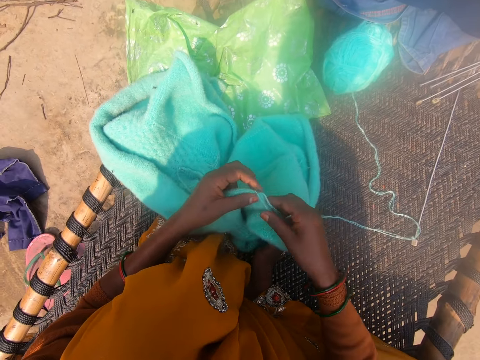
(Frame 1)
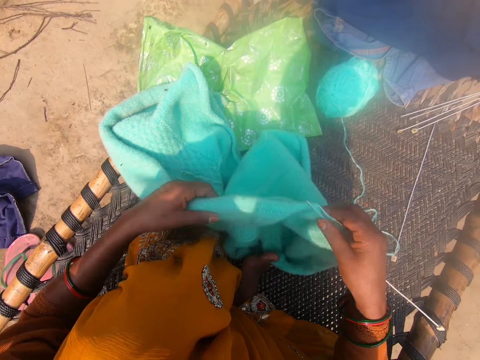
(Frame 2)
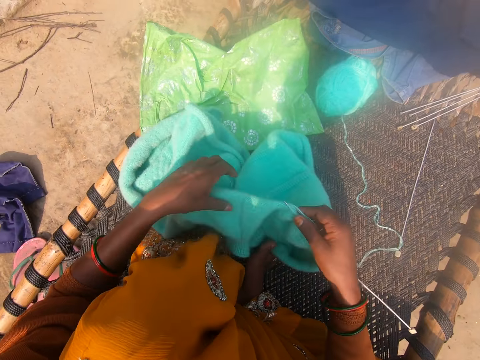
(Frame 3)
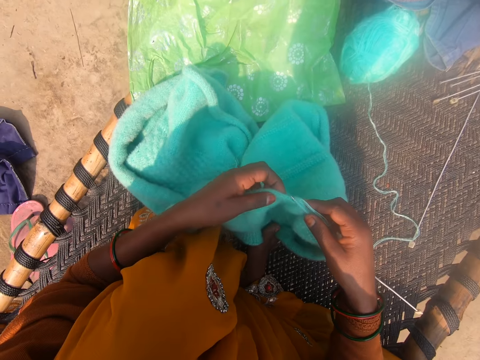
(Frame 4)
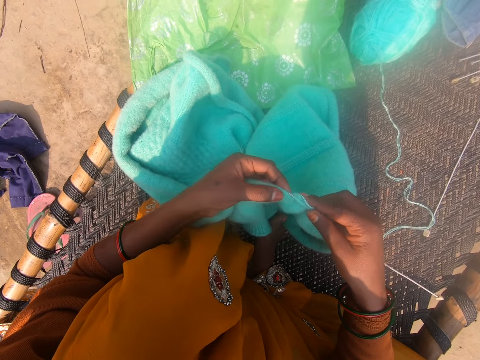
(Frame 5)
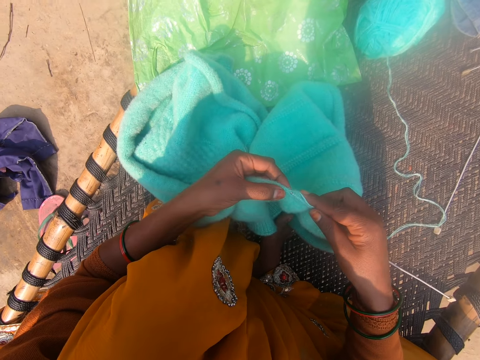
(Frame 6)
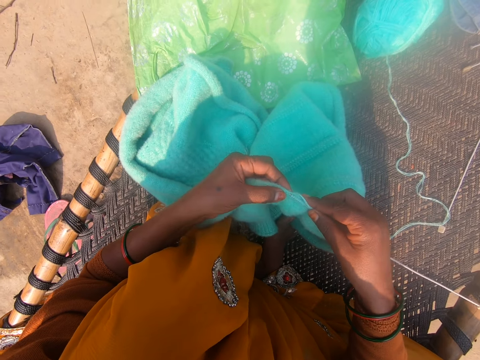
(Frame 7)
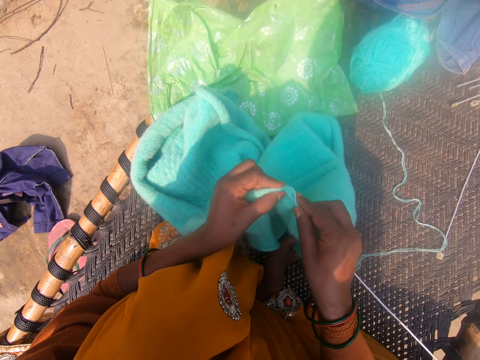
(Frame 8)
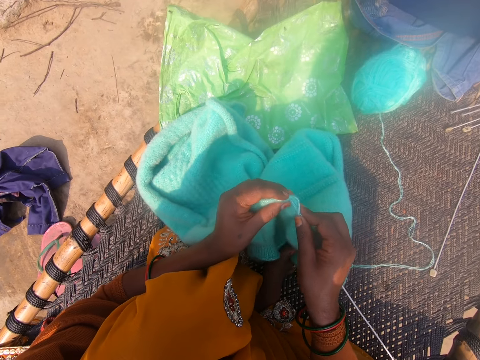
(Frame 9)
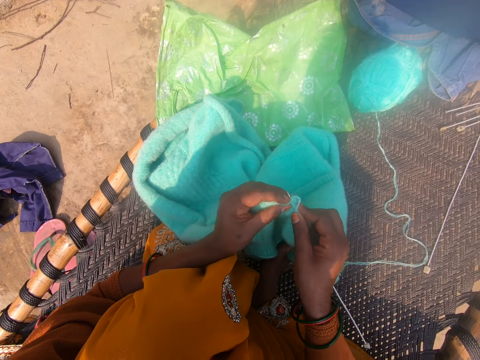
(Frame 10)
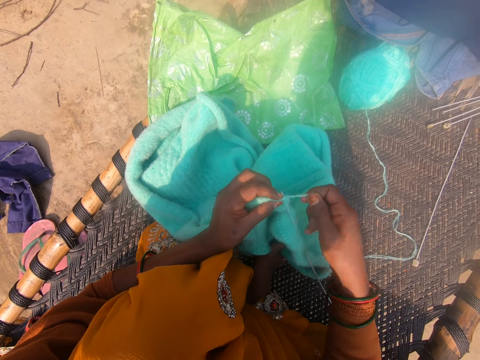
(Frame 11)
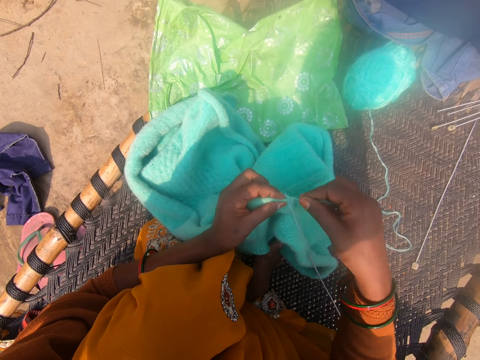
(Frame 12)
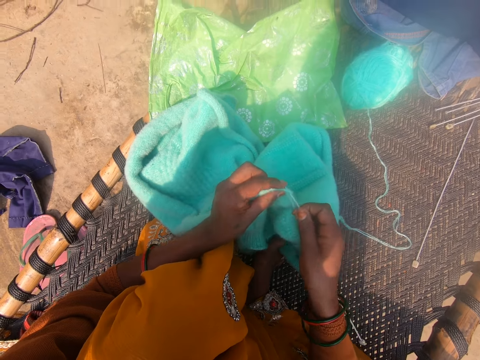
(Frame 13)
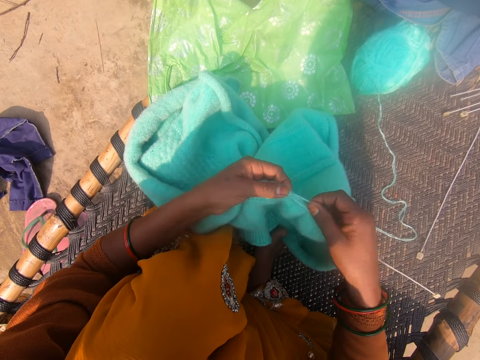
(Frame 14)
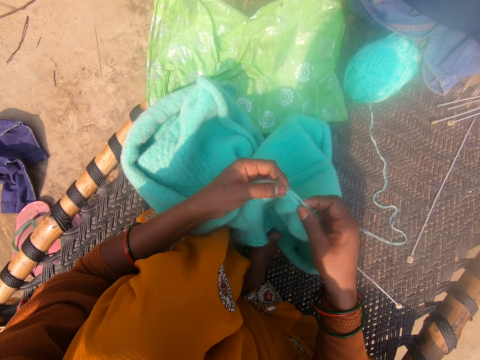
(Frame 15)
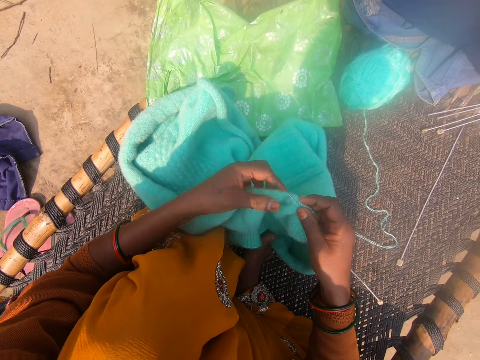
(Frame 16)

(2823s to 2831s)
The camera wearer adjusts the cardigan. They knit the cardigan with the knitting needle.

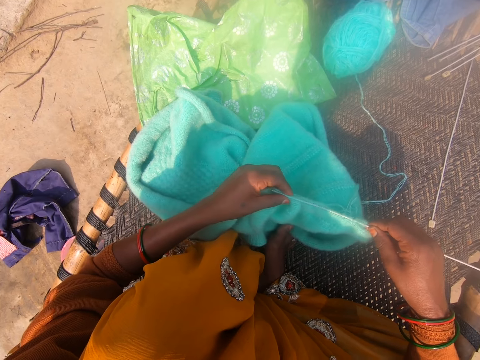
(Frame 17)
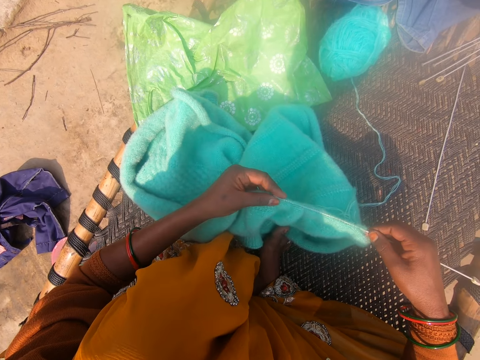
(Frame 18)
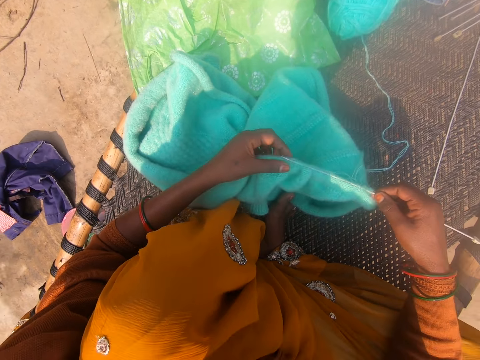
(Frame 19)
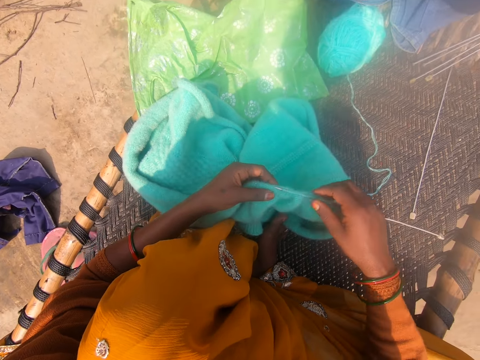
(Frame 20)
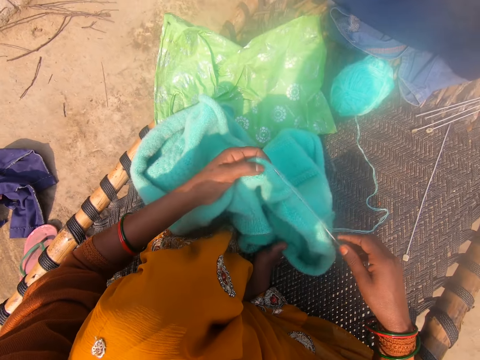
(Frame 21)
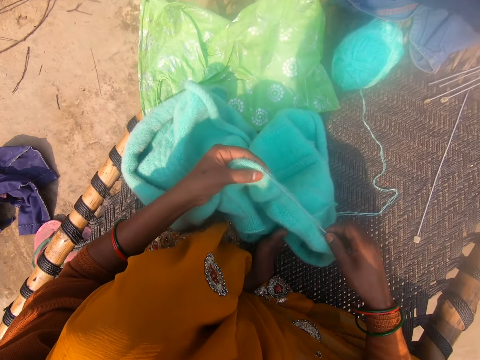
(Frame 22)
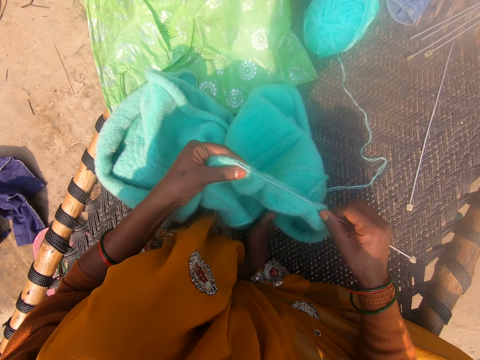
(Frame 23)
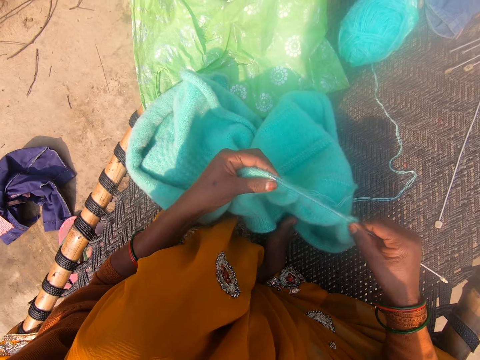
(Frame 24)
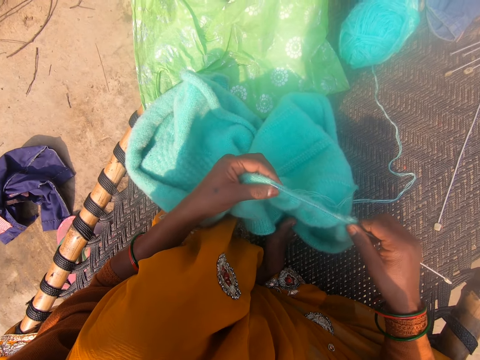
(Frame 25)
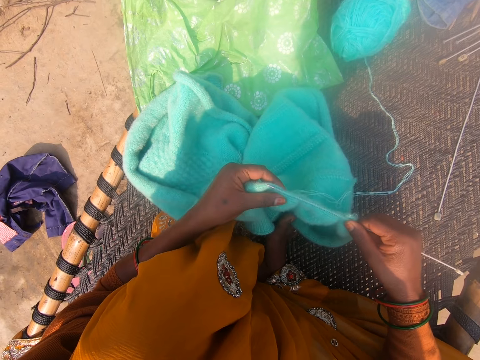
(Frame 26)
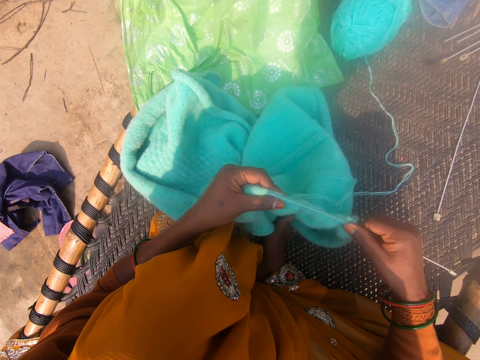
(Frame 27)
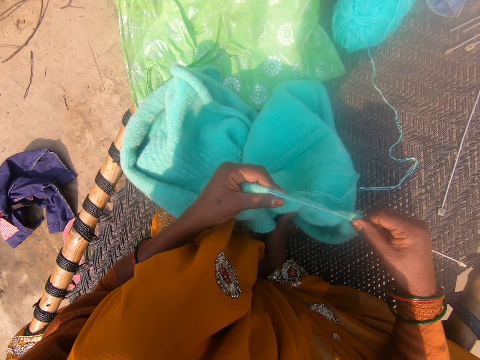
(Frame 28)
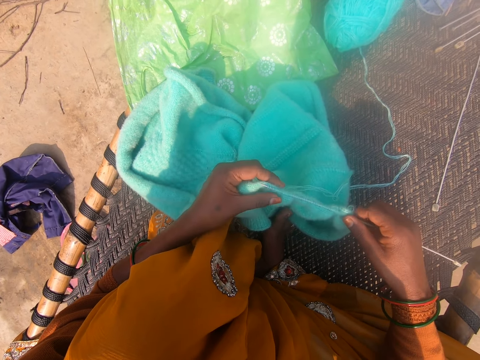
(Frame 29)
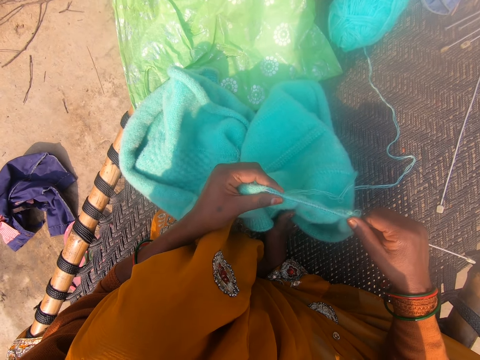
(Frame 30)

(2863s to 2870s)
The camera wearer makes some noise.

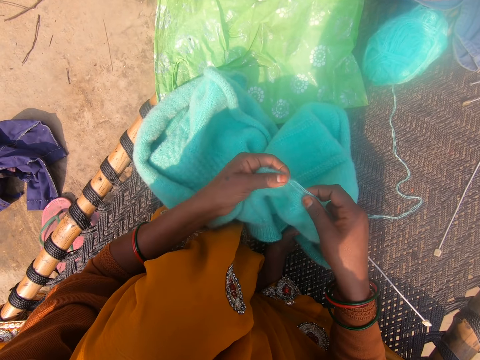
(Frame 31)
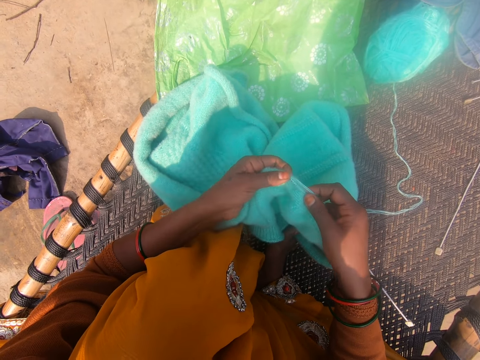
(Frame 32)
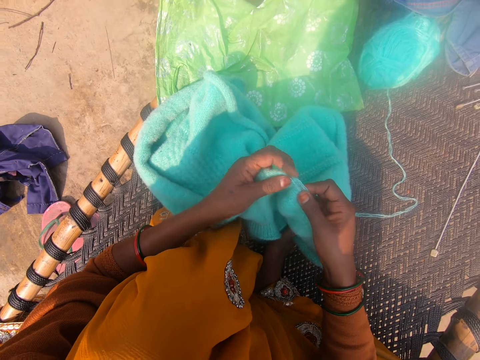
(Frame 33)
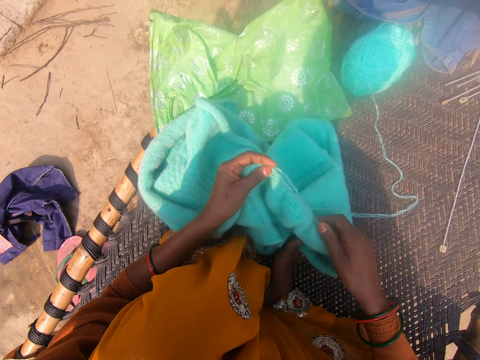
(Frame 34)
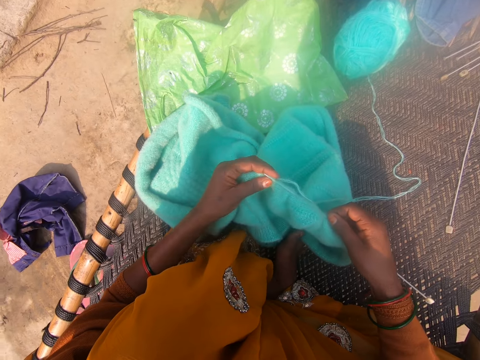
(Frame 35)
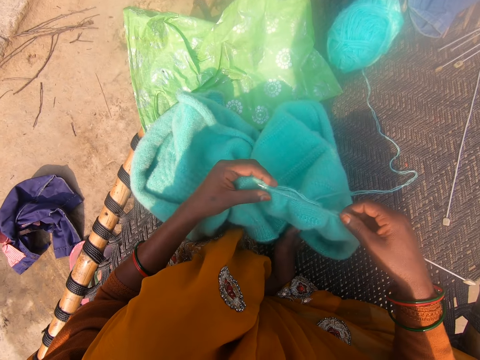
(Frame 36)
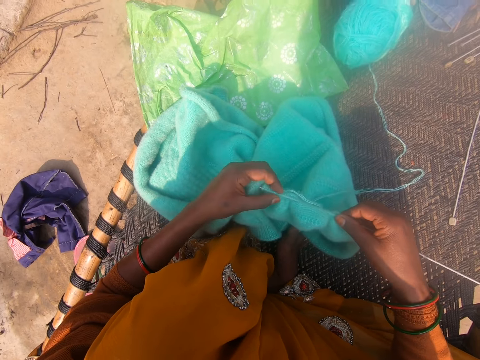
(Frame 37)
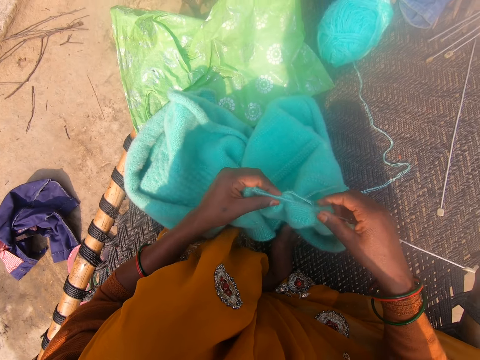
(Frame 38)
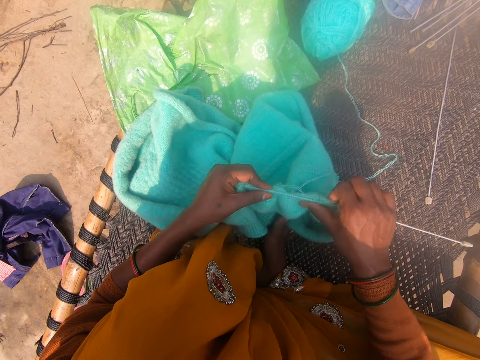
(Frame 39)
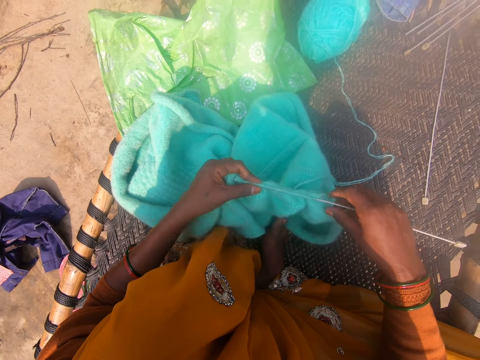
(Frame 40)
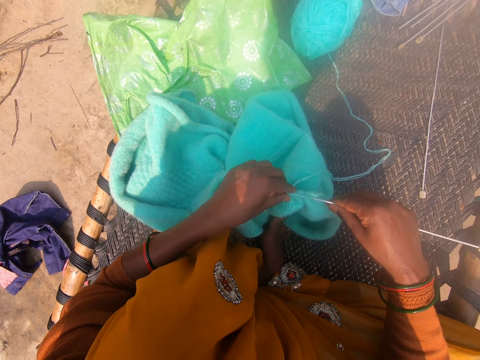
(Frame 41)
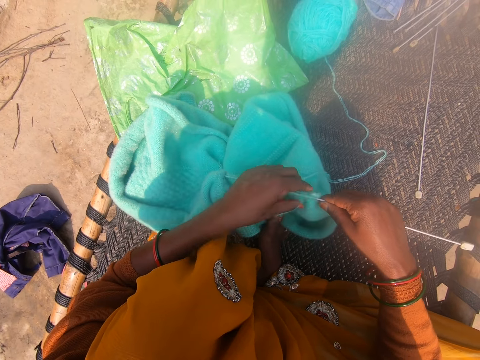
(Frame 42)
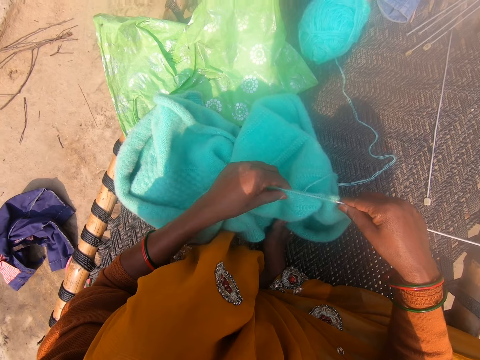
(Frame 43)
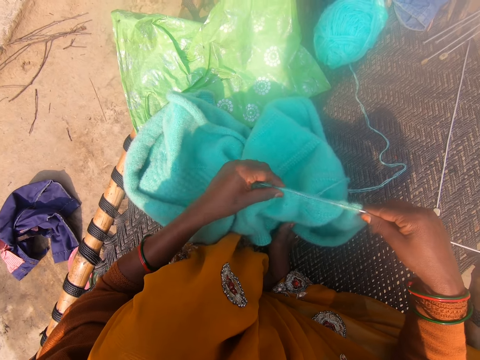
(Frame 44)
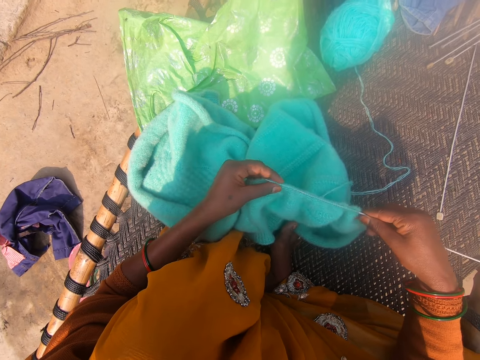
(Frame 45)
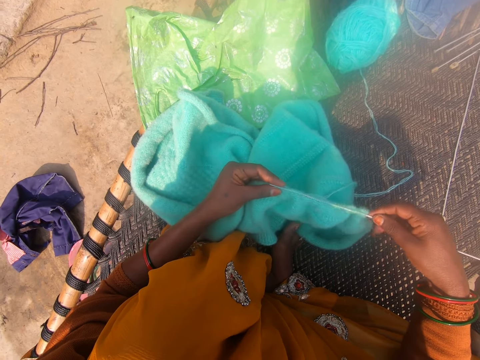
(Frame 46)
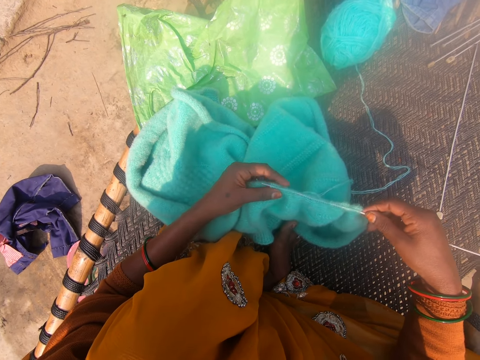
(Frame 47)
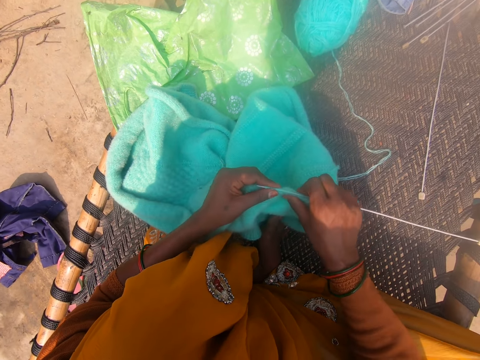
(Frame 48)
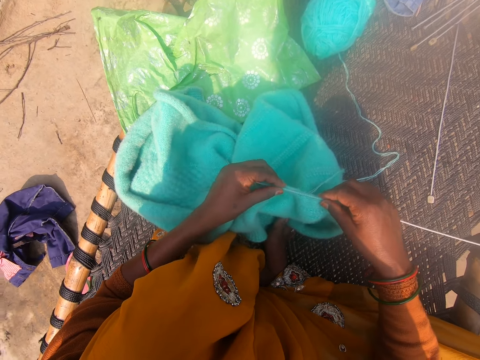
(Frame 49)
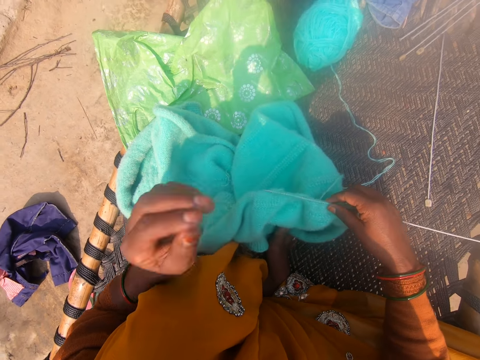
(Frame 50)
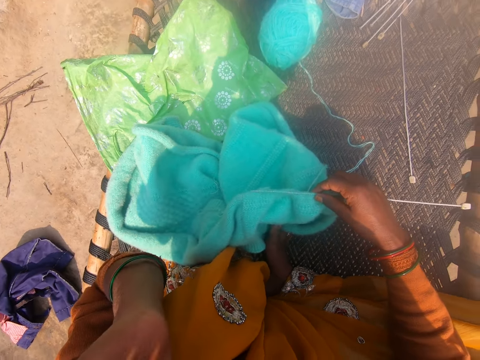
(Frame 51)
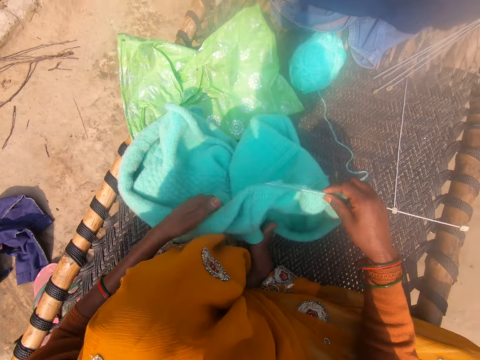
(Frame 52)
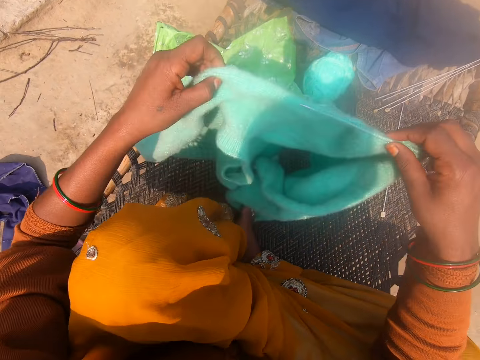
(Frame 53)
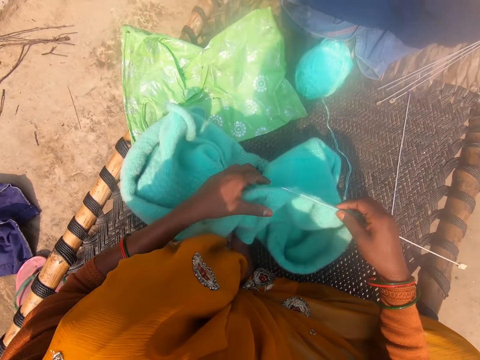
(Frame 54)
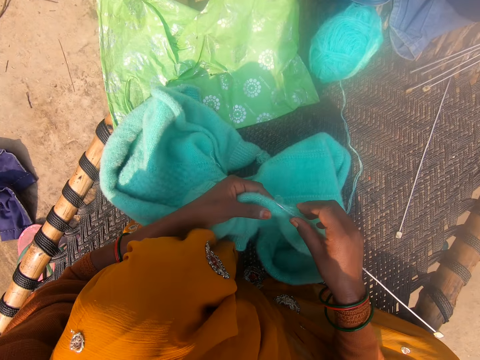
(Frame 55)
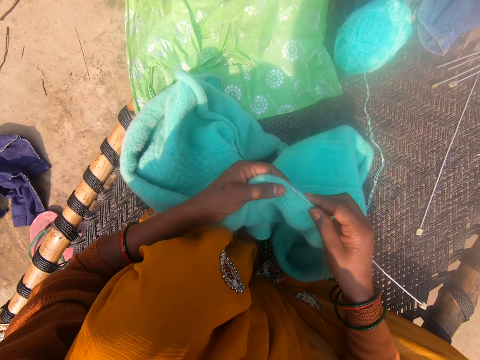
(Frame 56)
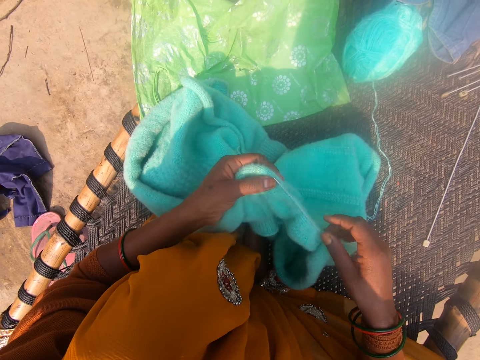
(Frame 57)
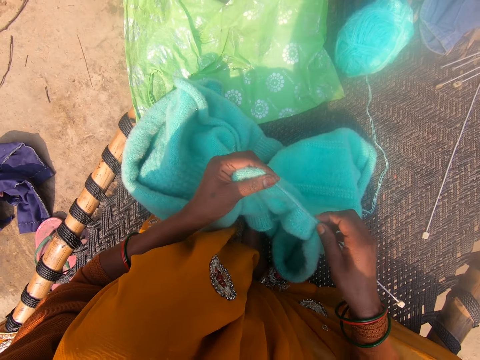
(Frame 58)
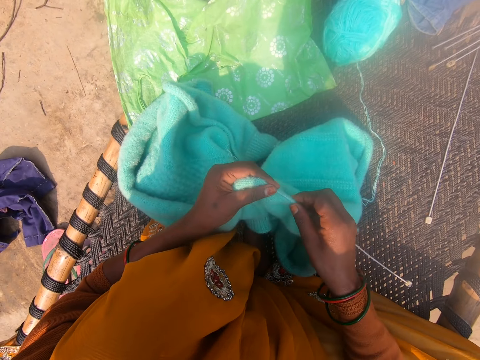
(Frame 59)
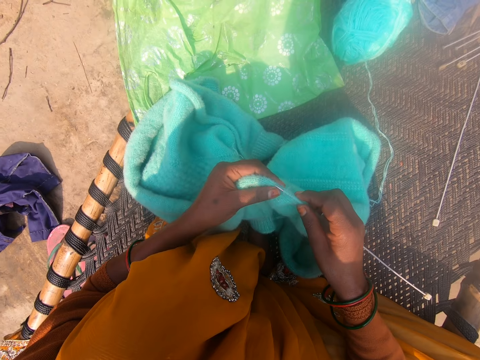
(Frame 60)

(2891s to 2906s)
The camera wearer adjusts the knitting needle in the cardigan. She touches her face. She lifts the fabric. She adjusts the cardigan. She lowers the fabric. She knits the fabric with the knitting needle.
